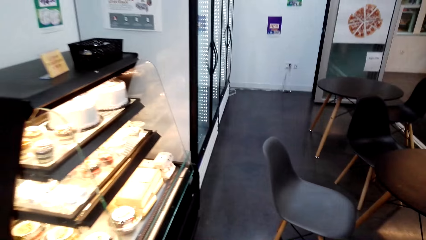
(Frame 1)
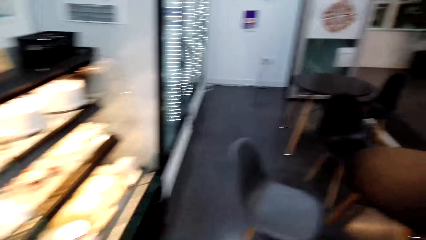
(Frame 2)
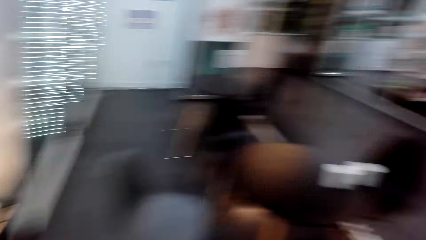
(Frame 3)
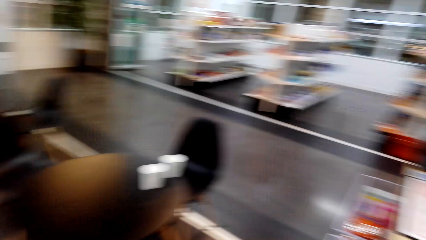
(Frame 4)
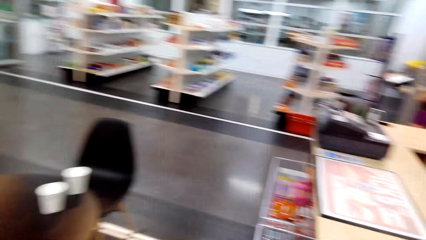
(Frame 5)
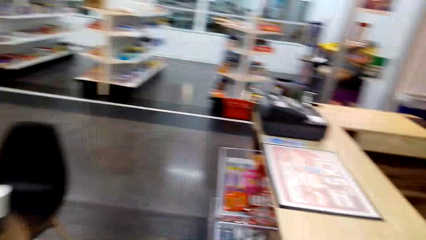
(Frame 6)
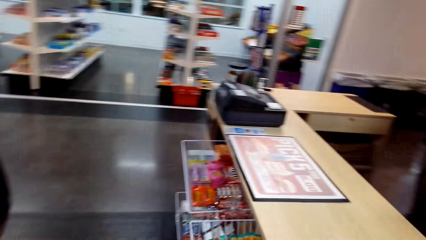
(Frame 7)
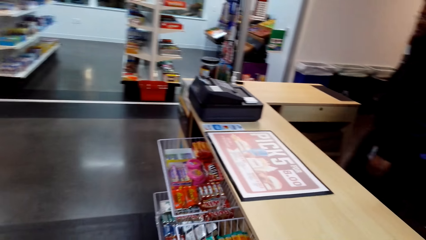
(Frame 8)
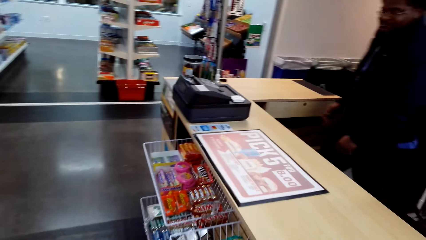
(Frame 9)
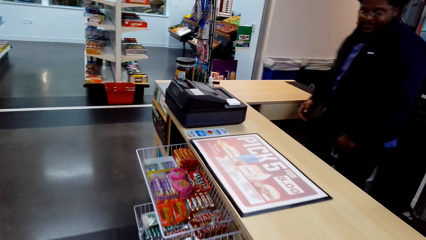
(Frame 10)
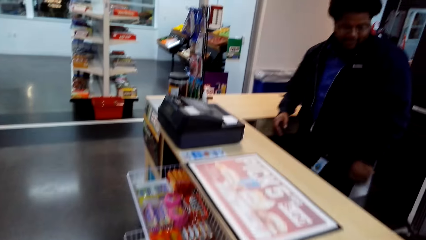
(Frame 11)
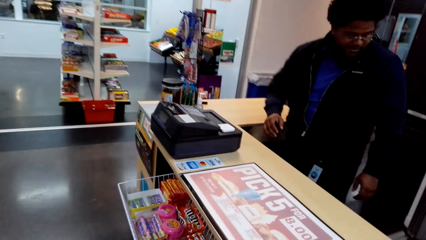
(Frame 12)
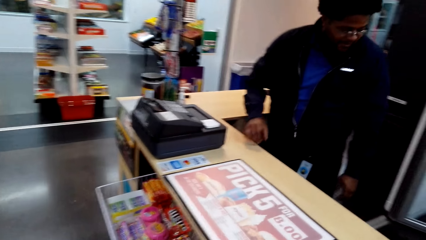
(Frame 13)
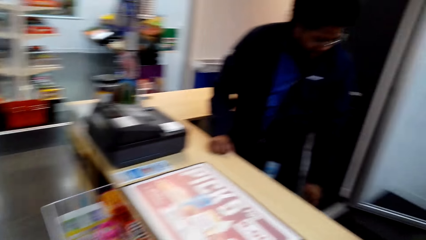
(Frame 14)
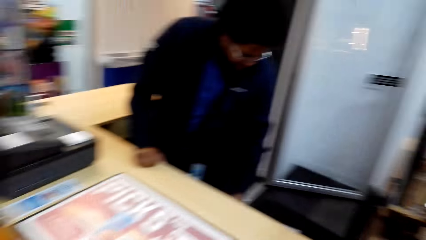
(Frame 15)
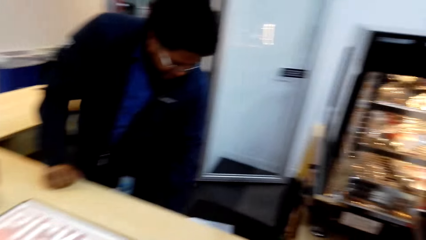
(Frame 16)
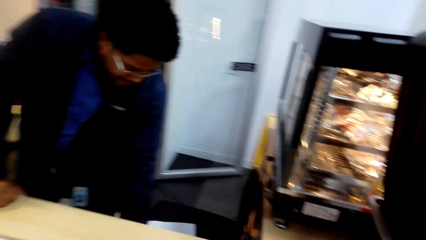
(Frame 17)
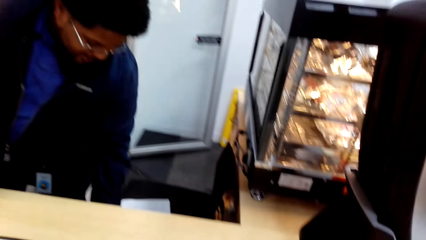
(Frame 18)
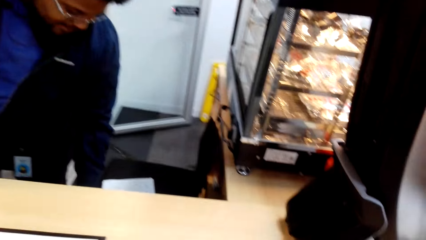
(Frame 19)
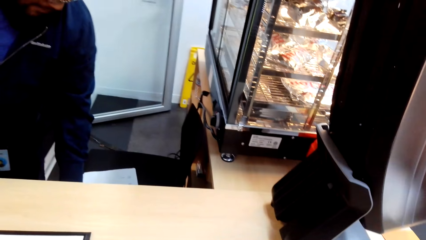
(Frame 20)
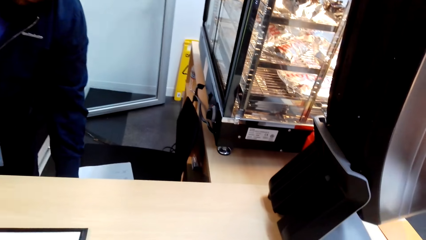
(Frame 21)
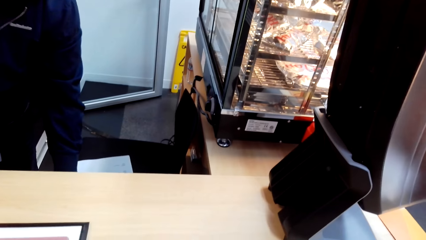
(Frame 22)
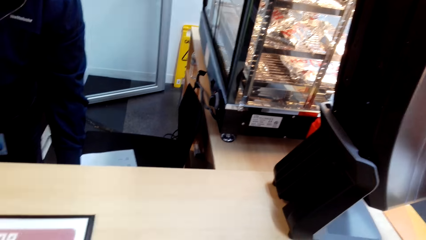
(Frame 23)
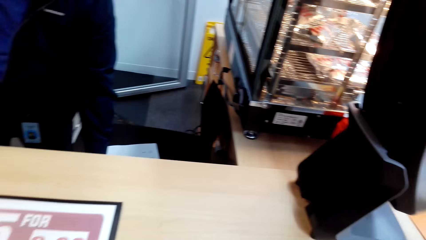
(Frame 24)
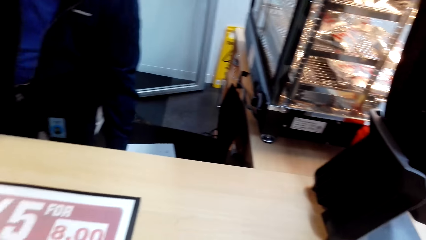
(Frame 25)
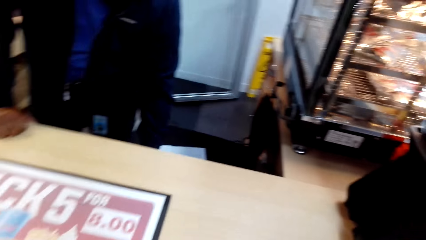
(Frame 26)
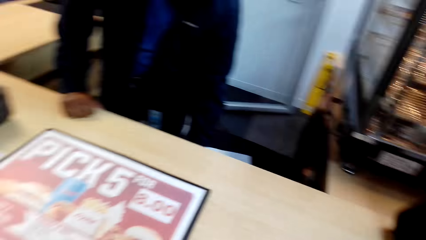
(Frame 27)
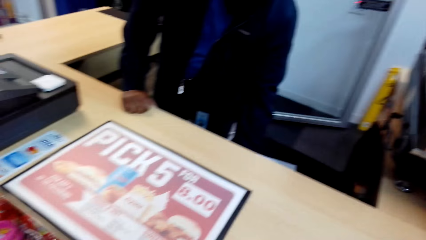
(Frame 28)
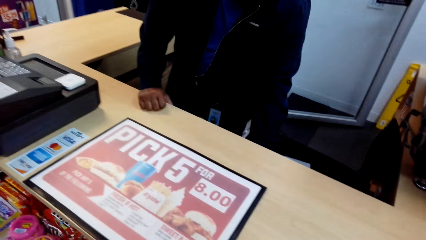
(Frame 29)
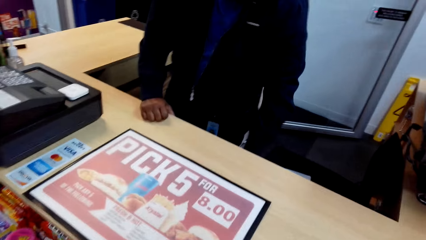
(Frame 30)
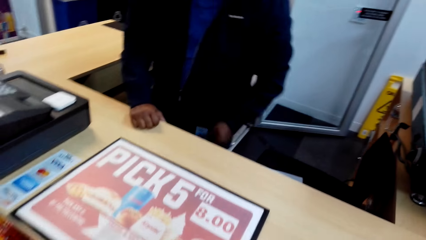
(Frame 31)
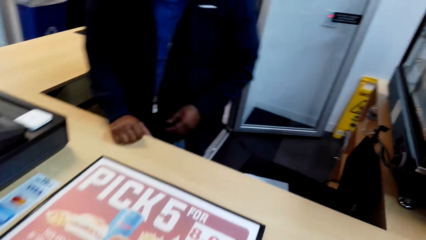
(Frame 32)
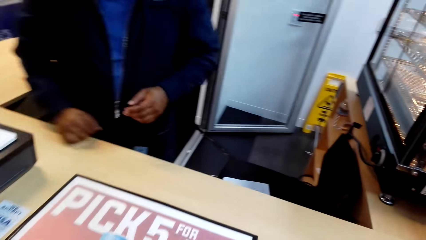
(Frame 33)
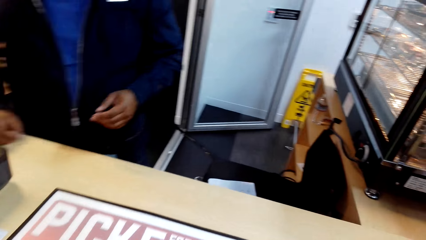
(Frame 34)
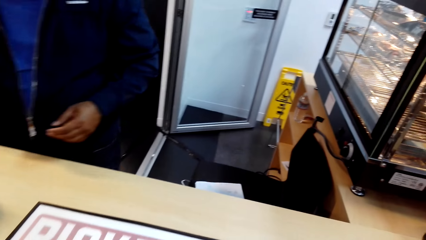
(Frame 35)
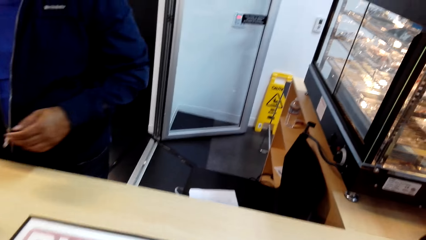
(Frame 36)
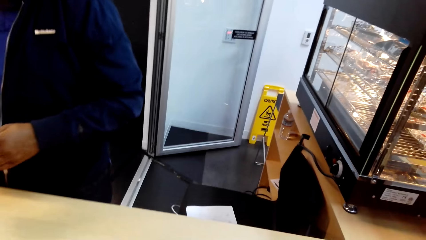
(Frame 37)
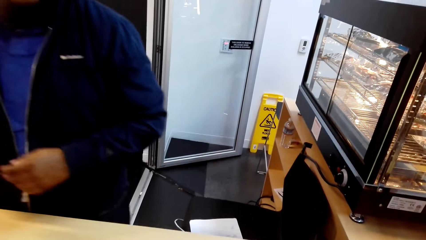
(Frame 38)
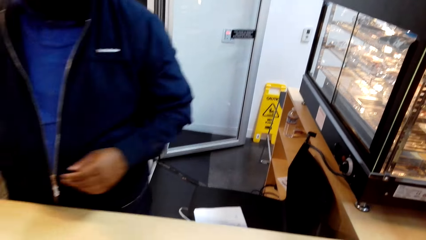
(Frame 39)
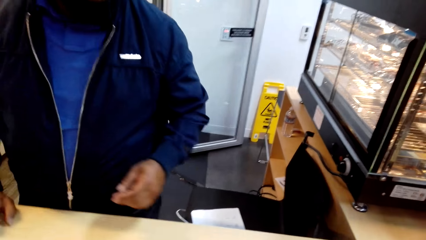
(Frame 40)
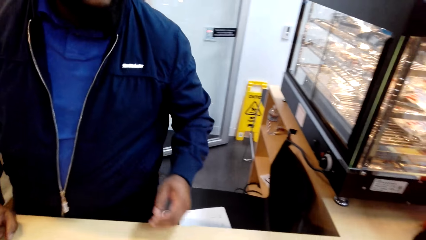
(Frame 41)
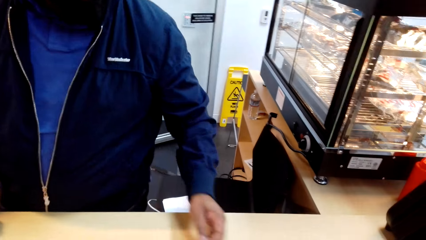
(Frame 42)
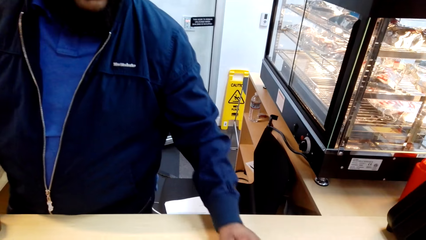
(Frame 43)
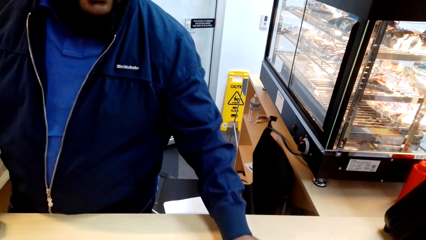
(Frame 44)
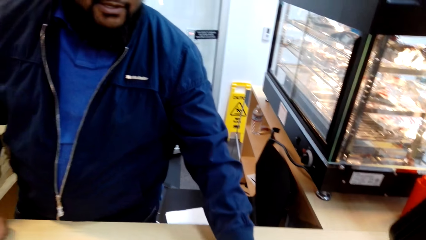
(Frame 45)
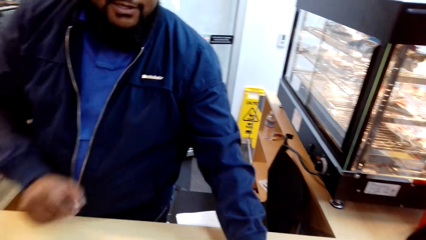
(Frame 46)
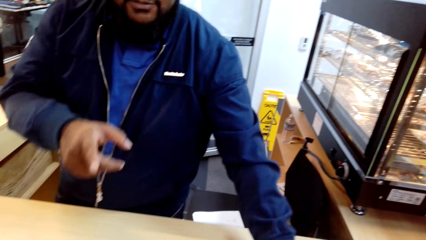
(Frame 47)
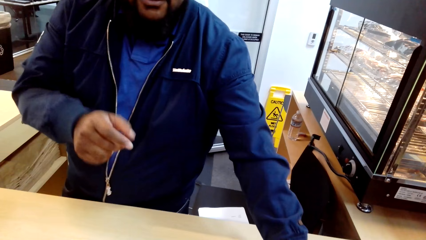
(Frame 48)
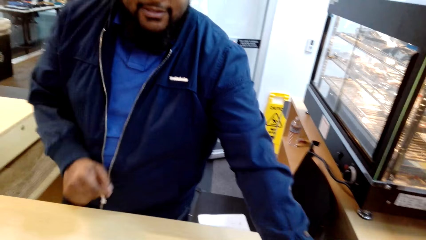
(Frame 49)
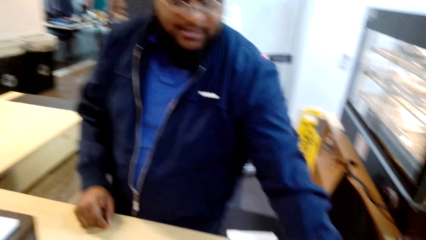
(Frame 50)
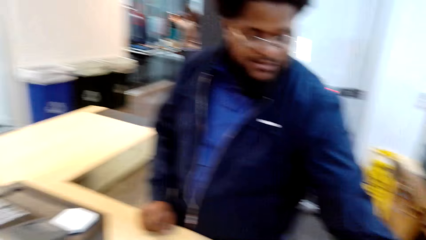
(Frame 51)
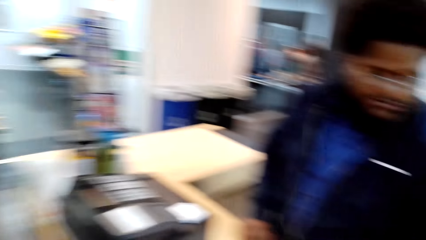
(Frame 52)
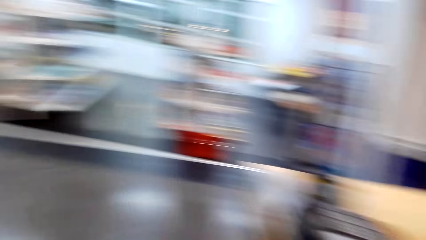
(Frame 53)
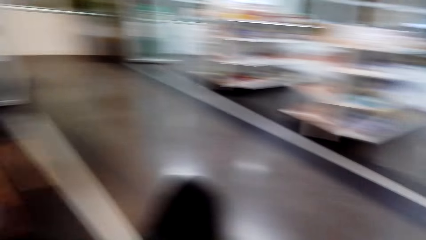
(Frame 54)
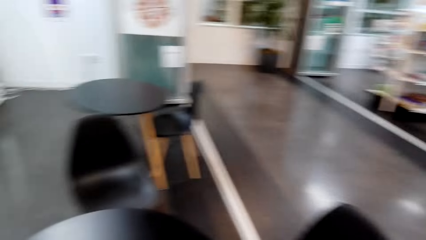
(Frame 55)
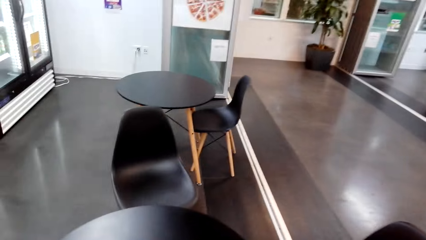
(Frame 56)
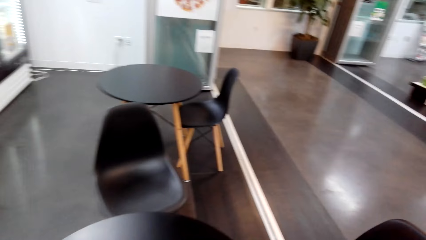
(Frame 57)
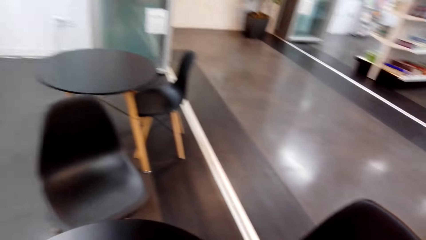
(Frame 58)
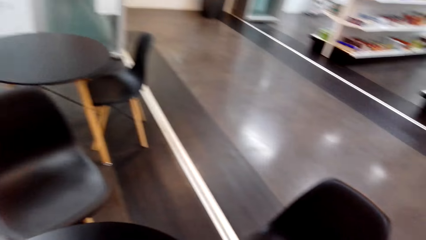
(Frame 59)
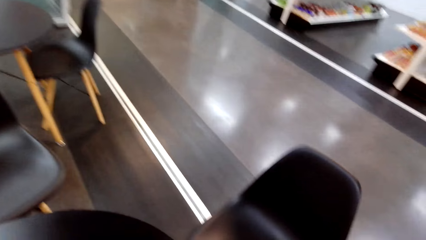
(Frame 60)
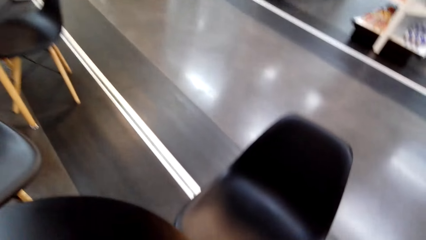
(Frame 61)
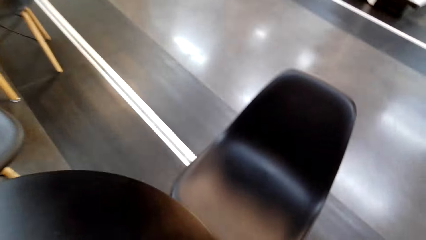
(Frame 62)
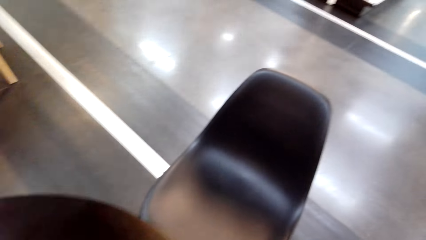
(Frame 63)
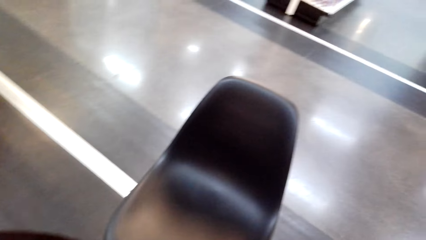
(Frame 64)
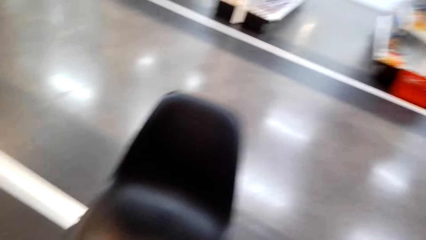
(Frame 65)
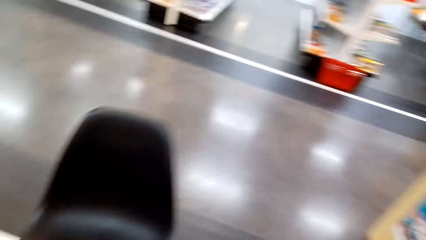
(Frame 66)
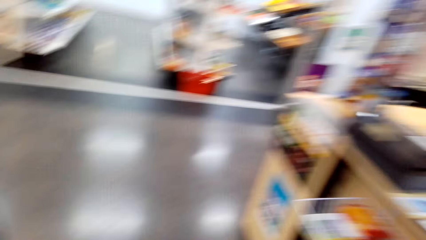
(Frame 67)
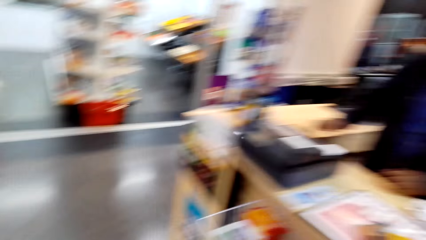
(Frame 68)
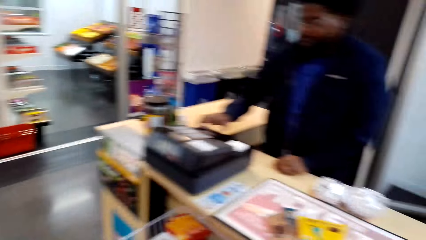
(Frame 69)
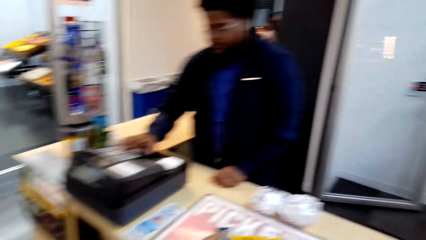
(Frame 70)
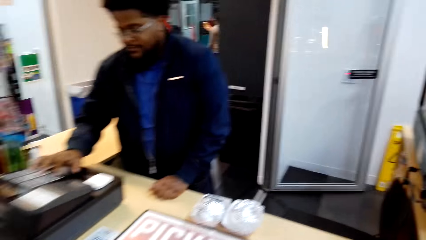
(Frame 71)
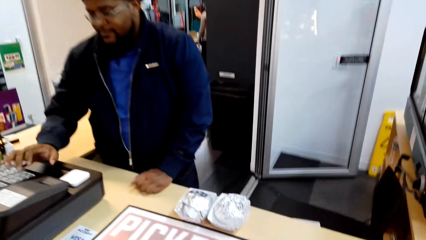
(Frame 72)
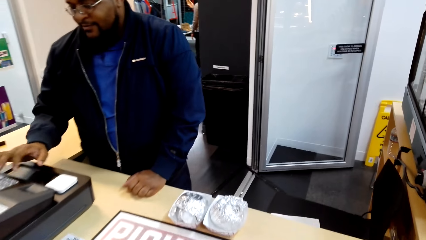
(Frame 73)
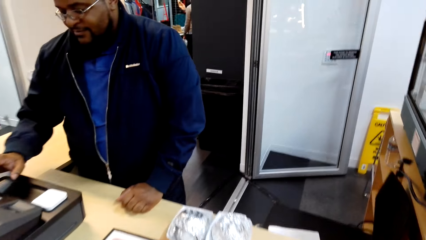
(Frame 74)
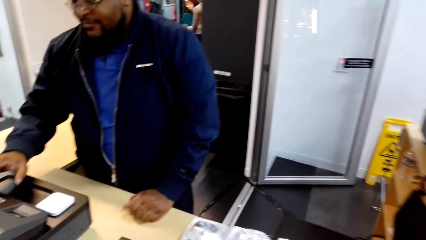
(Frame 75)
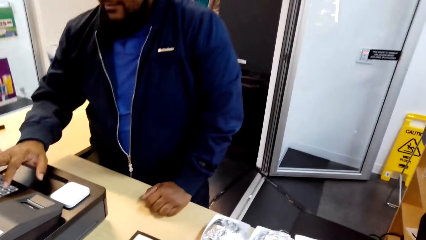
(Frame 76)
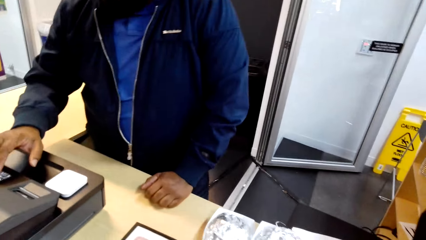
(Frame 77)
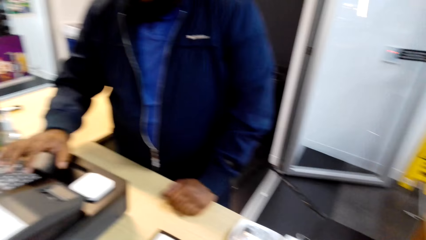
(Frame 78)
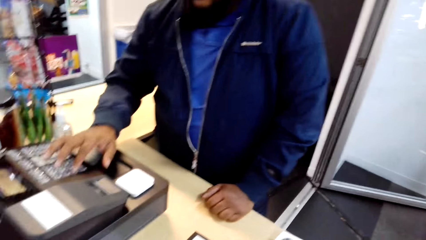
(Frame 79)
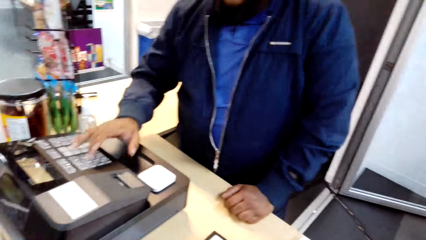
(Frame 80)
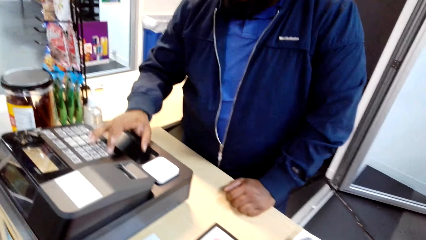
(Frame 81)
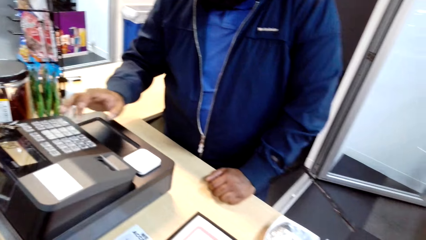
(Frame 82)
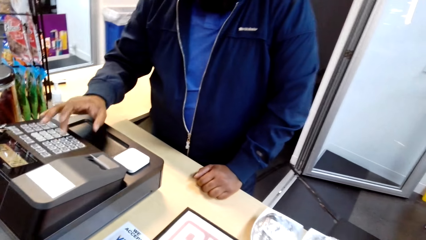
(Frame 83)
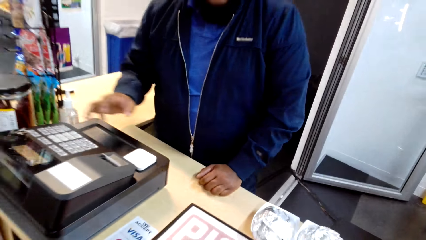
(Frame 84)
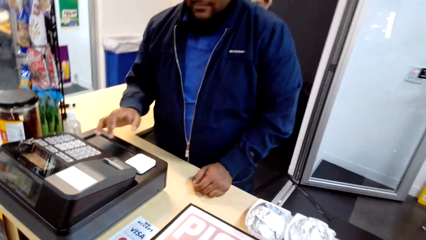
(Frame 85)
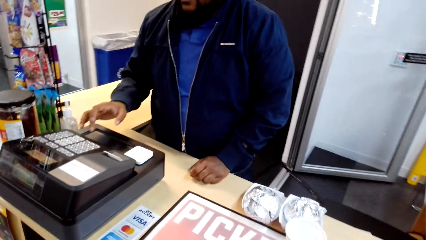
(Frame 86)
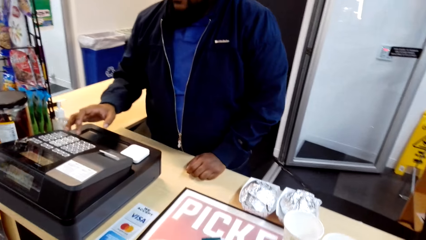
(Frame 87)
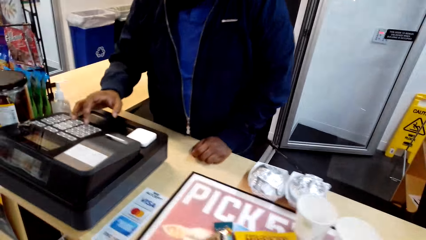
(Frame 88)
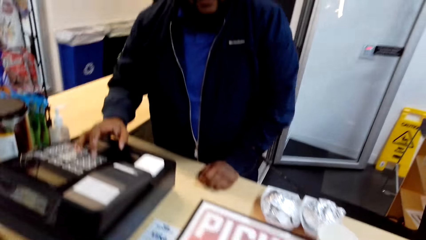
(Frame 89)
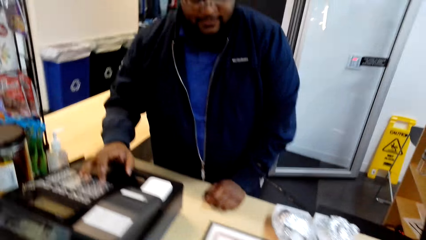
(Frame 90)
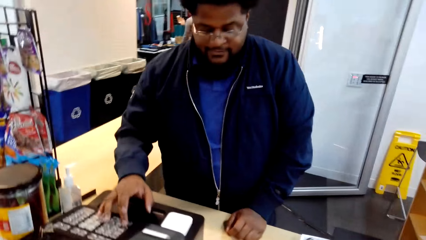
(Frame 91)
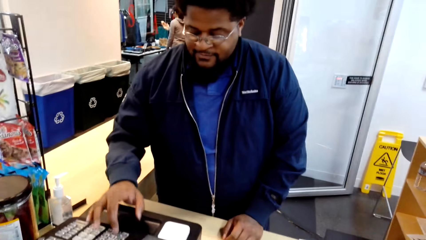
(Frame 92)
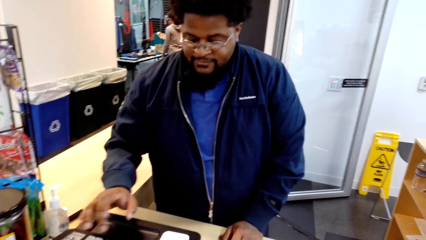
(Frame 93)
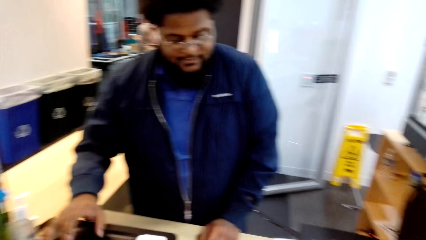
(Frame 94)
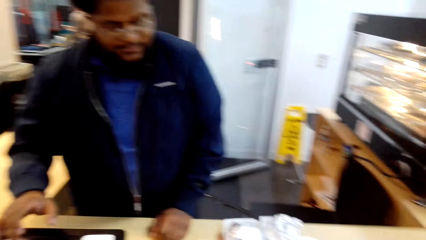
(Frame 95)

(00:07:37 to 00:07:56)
The camera wearer walks towards the counter. The person bends at the counter, touches something in the counter, stretches his hand towards the camera wearer and points at the camera wearer. The camera wearer looks around the supermarket. The person operates the cash register machine.
